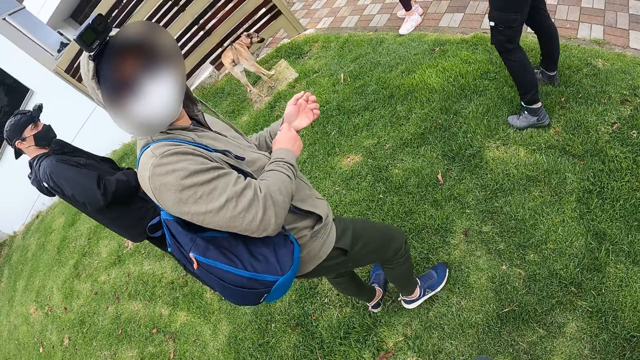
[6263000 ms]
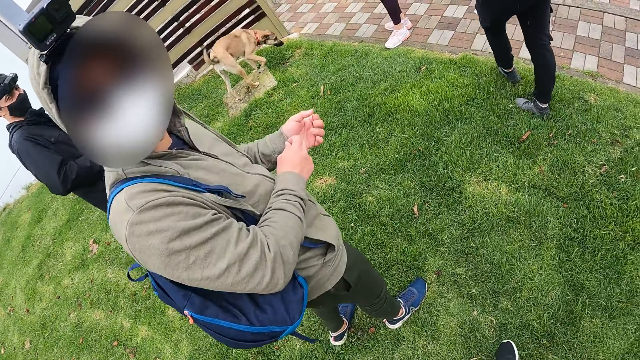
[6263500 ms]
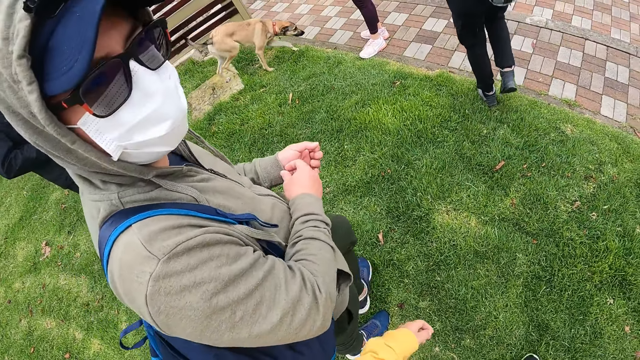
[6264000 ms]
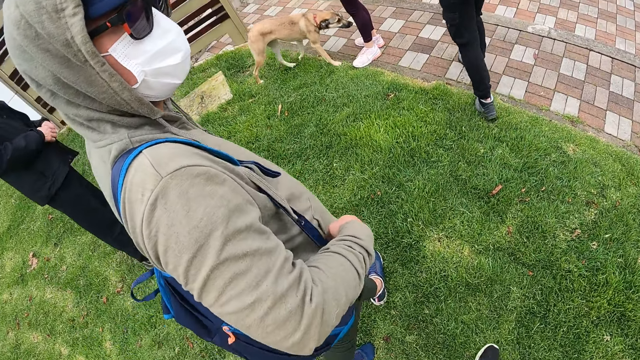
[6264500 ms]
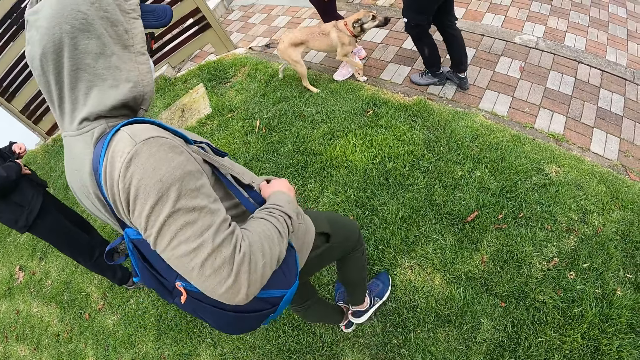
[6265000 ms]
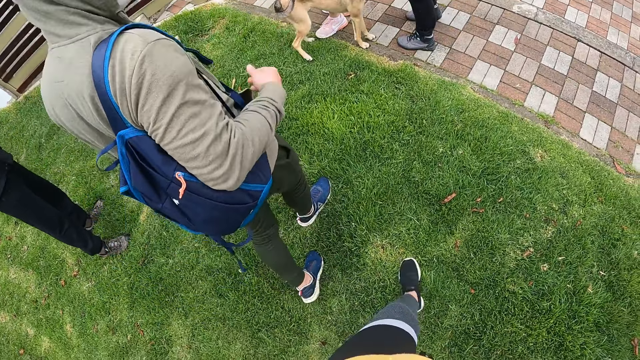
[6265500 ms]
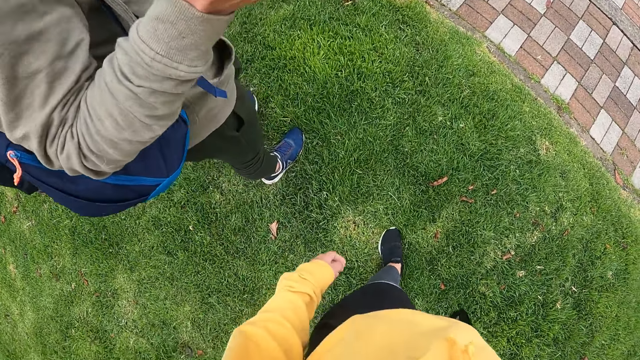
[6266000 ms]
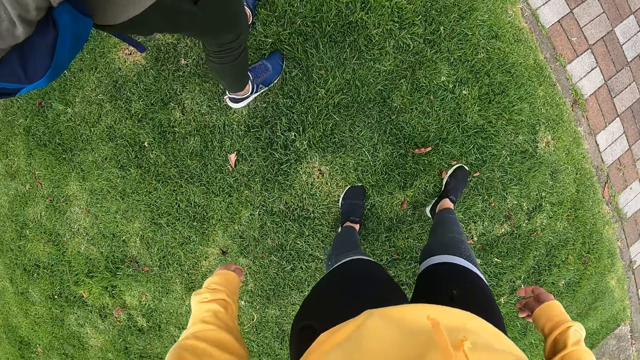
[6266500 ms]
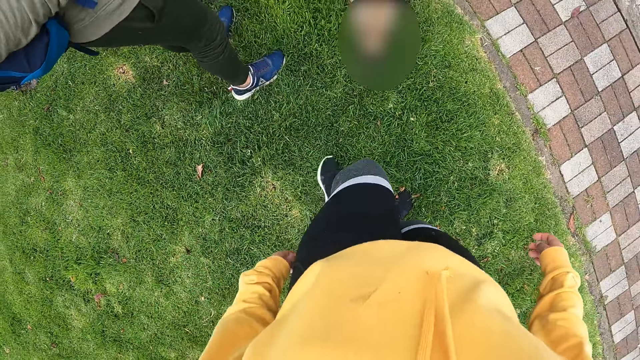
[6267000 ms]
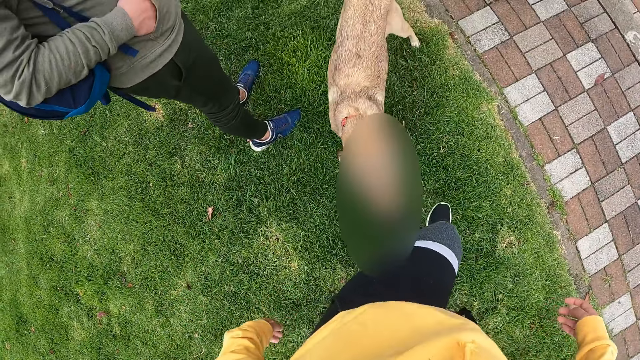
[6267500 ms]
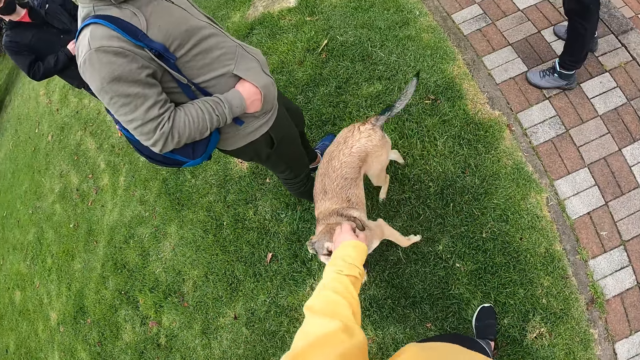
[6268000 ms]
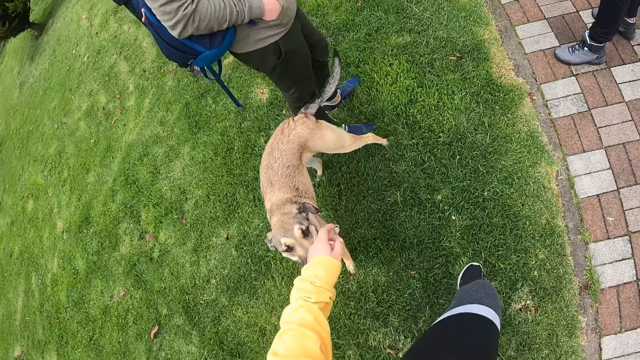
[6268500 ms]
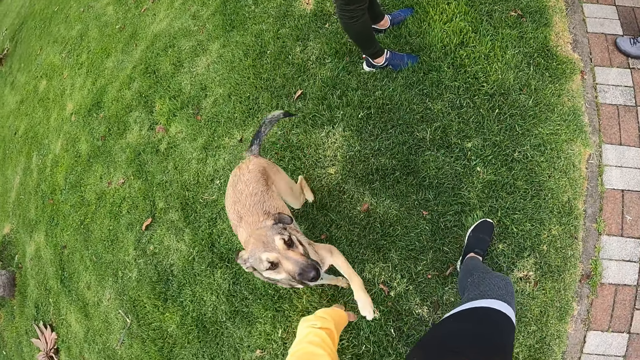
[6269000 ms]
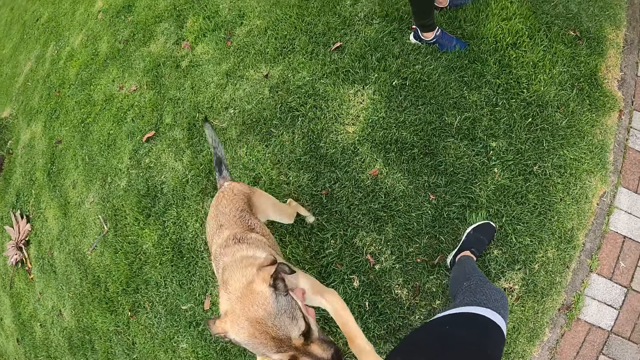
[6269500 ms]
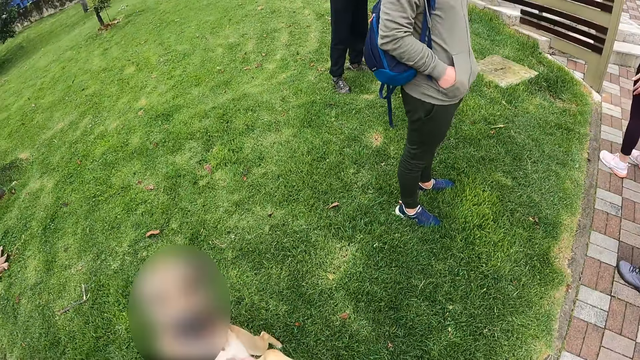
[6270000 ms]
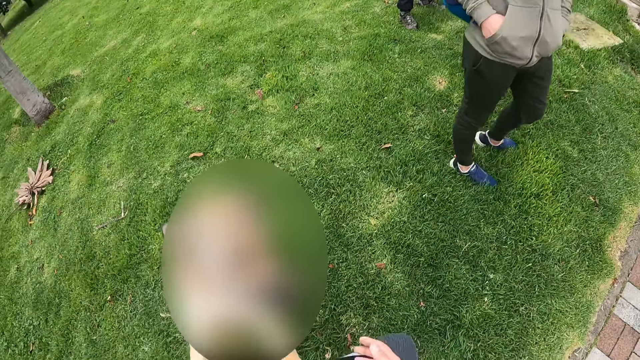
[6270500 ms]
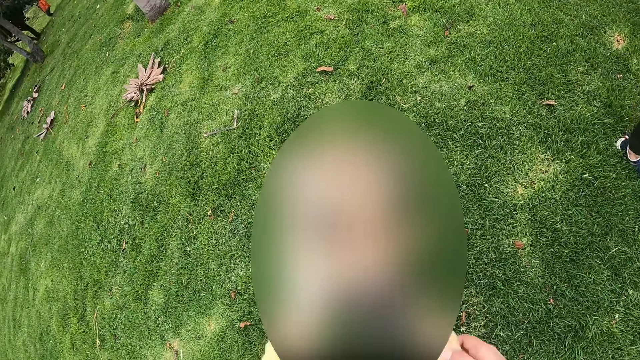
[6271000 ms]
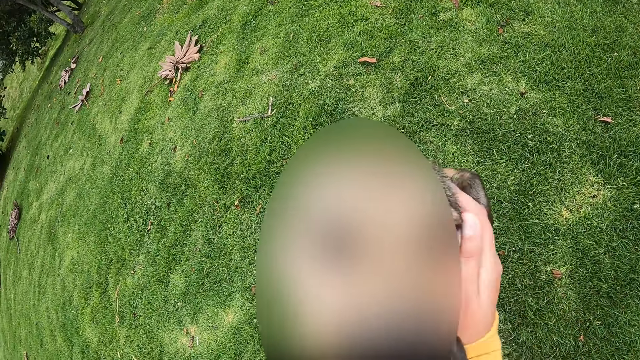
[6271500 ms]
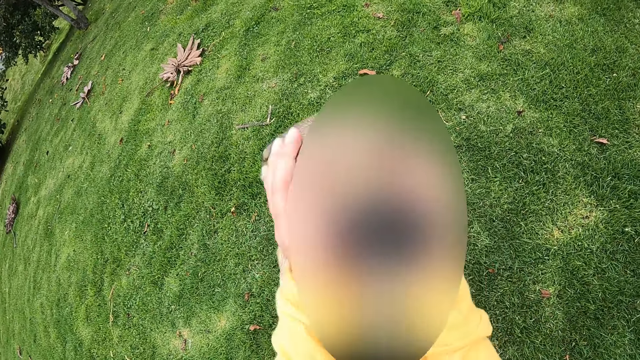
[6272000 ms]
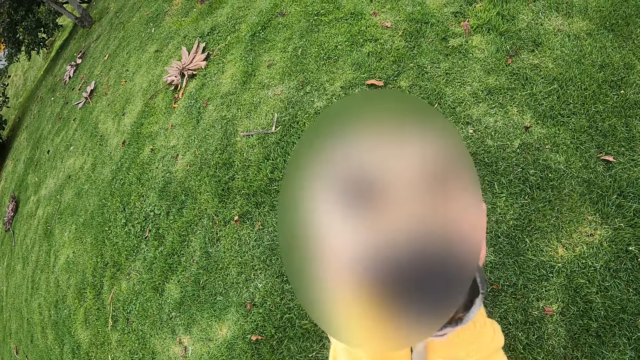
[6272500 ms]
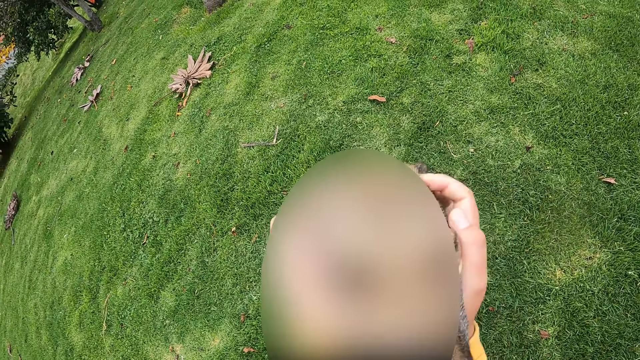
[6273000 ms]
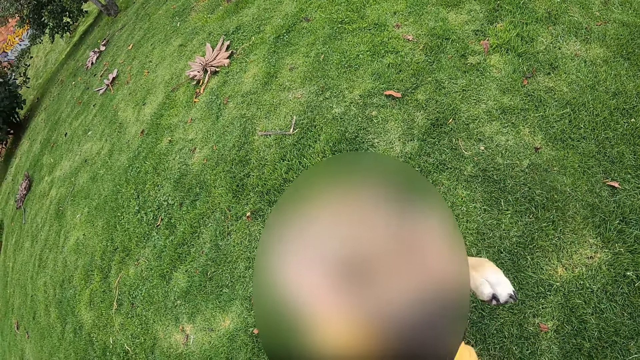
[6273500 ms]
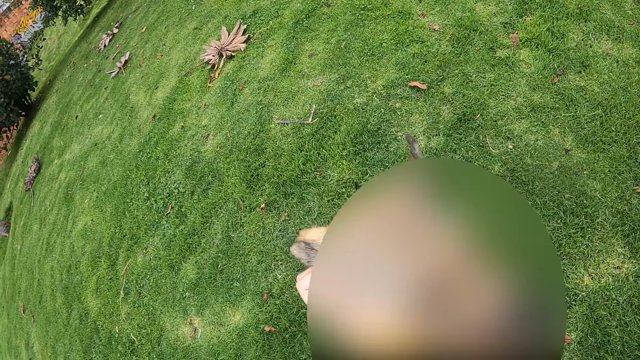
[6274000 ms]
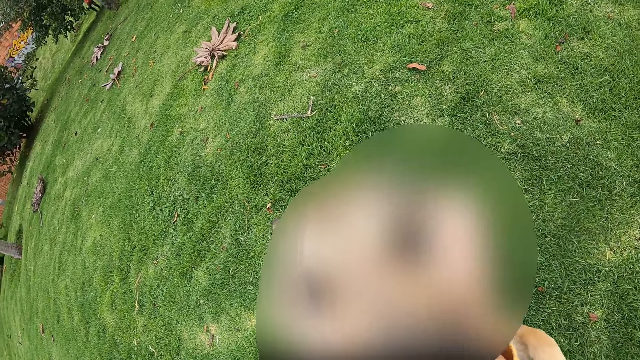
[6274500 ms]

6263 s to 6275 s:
A man interacts with the camera wearer. The camera wearer walks on the lawn with the group of people. They look at the man. They play with a dog on the lawn.

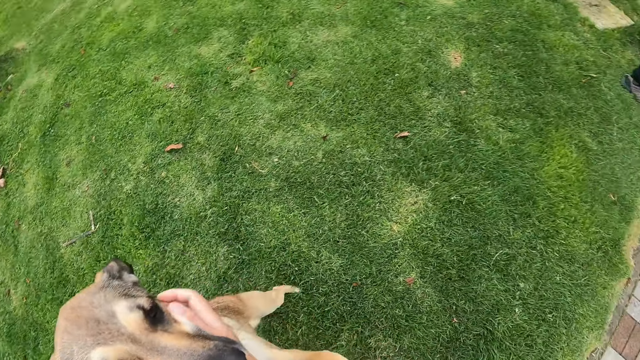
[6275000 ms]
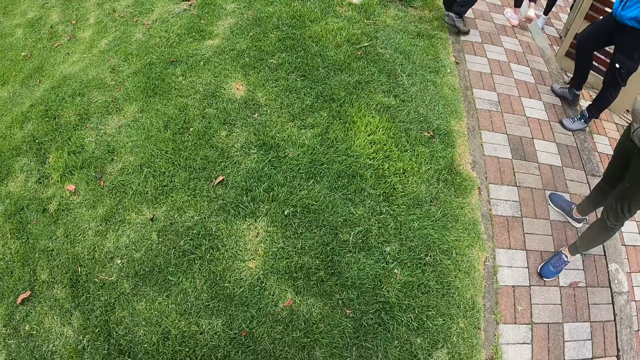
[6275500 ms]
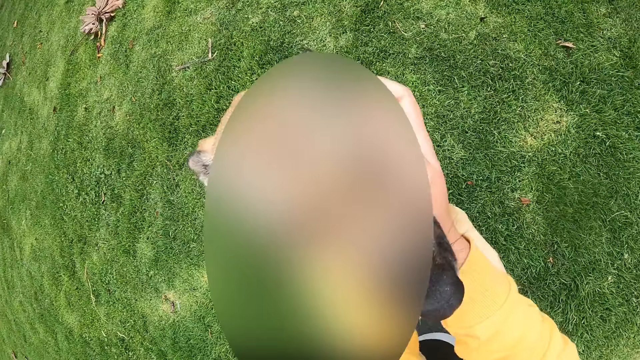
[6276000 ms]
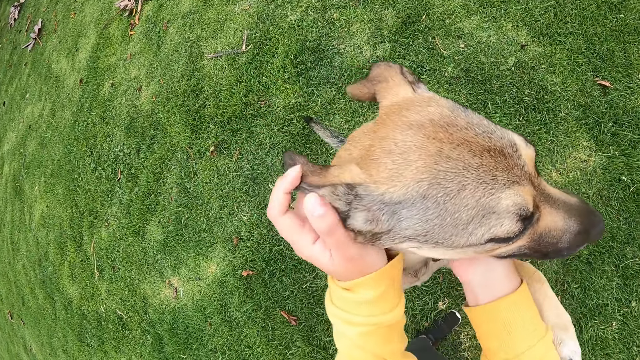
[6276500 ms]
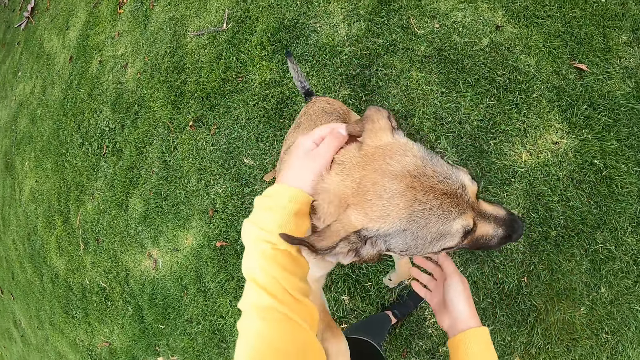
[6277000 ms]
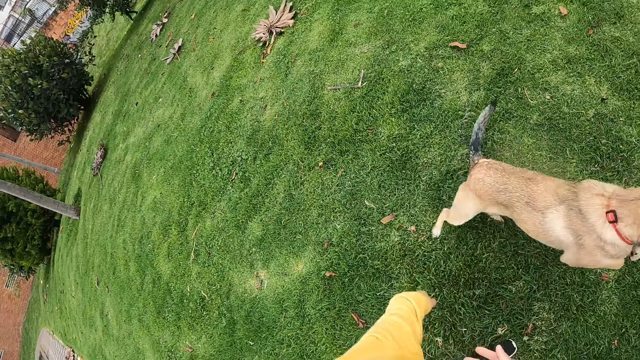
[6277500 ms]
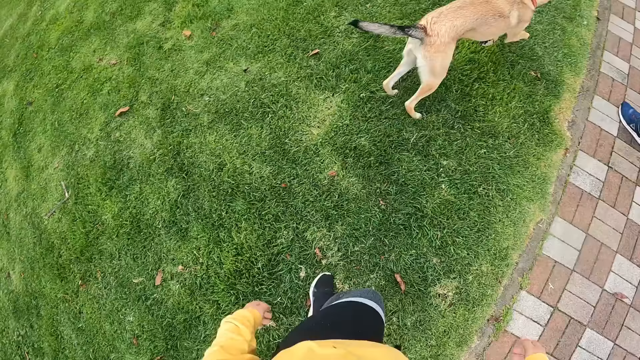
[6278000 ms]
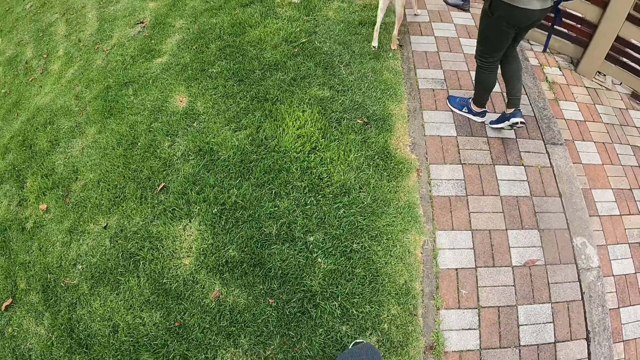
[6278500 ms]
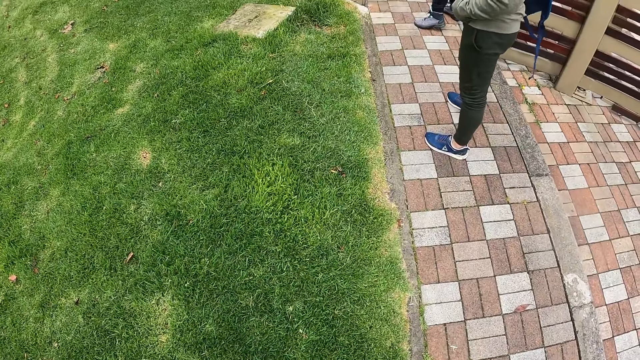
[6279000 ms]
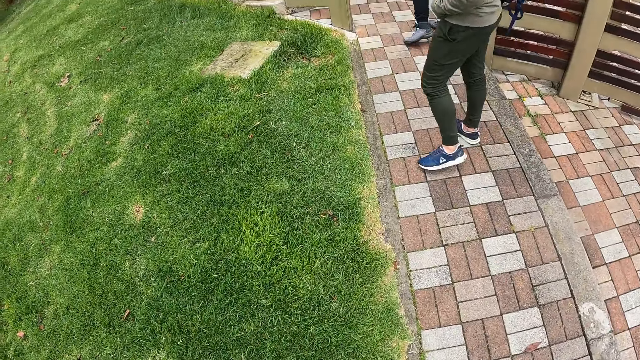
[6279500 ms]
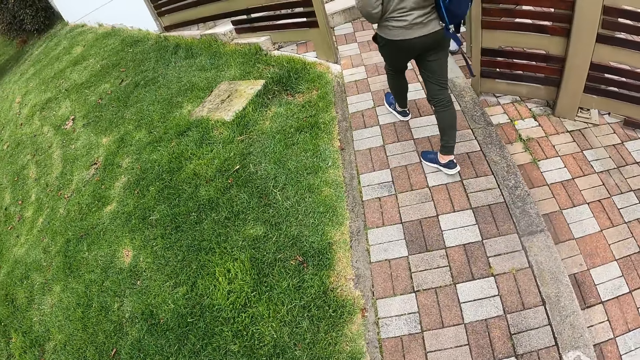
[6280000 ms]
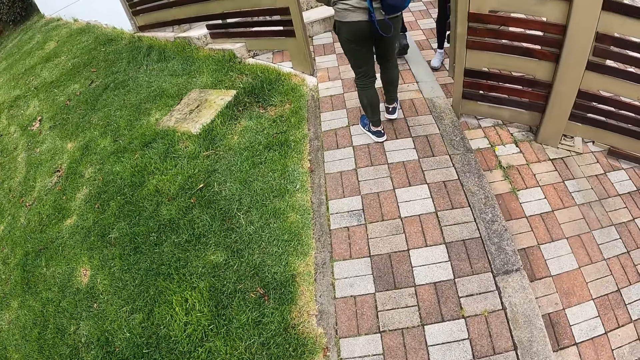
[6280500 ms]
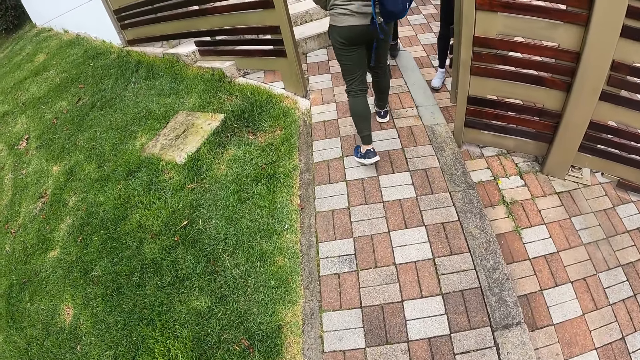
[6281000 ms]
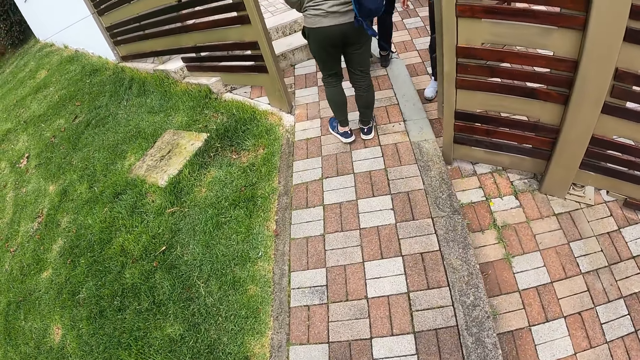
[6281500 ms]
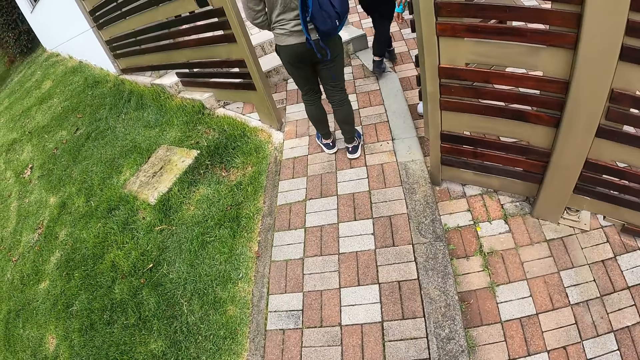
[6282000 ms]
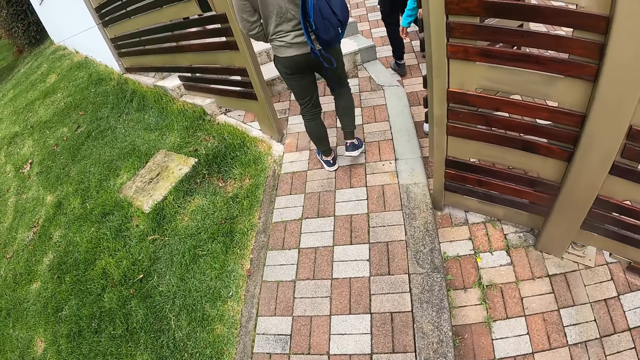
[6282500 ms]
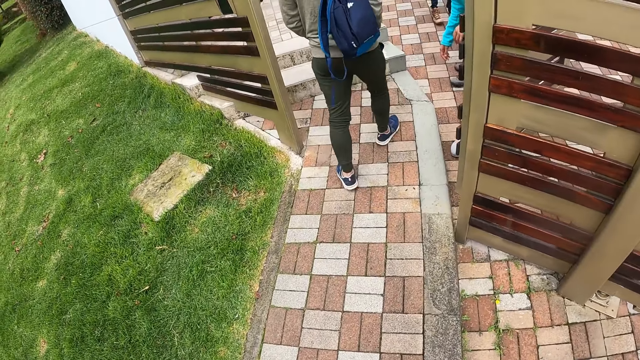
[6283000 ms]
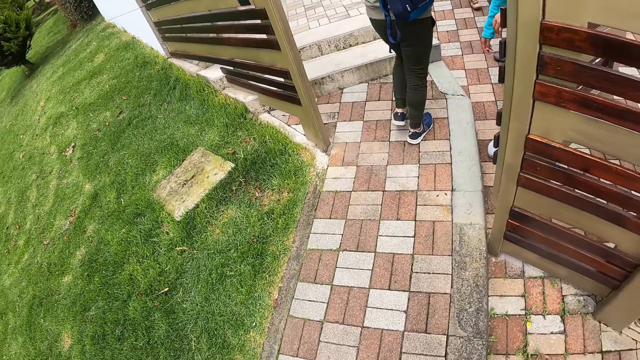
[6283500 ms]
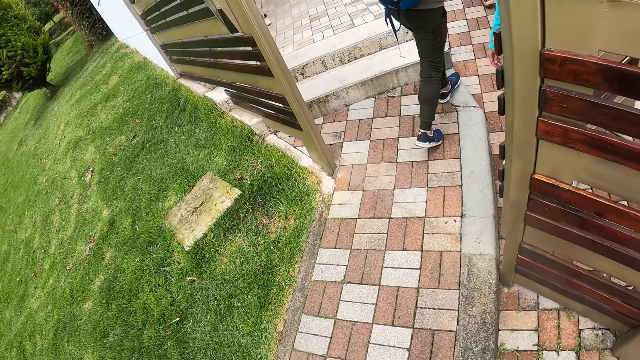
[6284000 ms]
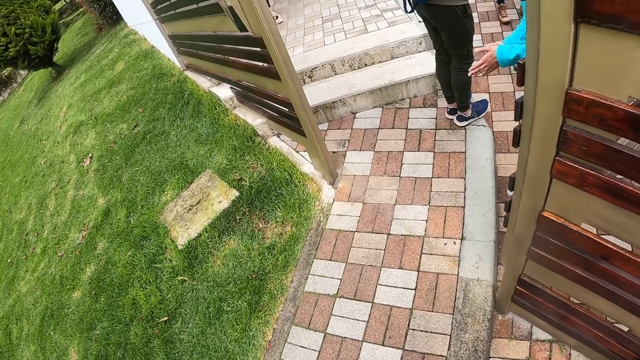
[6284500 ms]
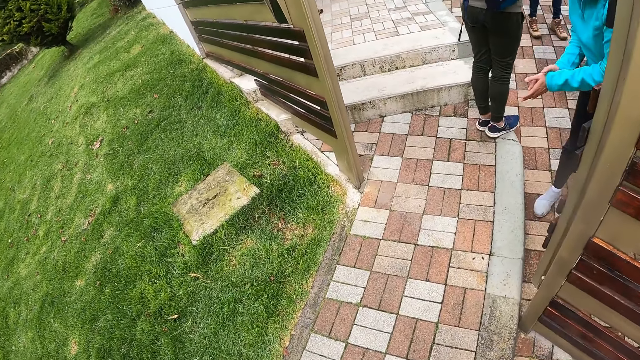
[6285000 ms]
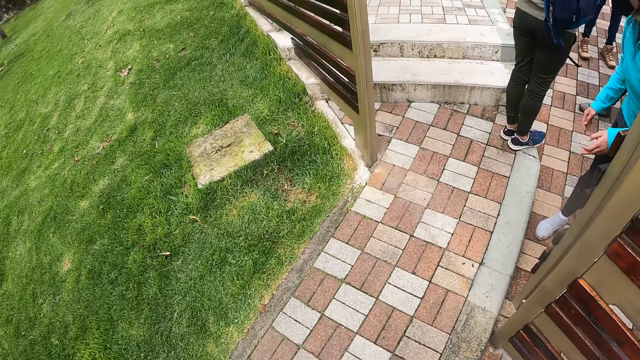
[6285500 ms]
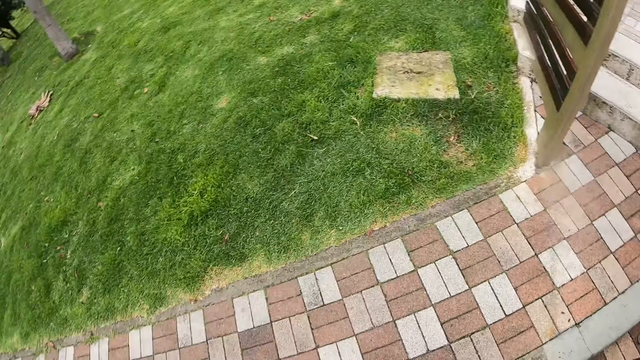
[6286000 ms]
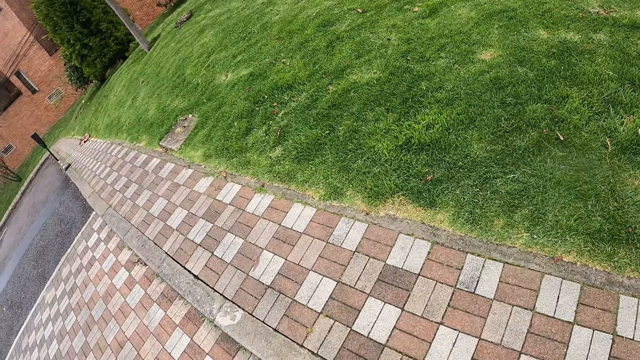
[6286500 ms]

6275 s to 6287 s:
The camera wearer turns around the field and walks along the field. They follow the man on the road. A woman claps her hands. The camera wearer looks around on the road.
